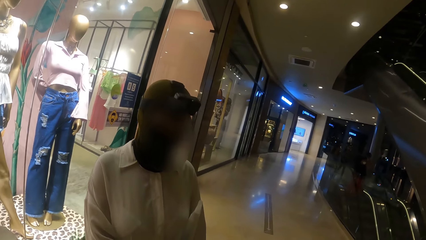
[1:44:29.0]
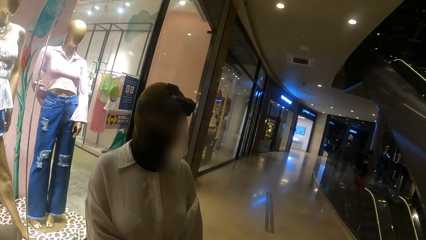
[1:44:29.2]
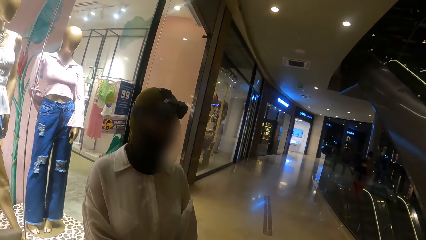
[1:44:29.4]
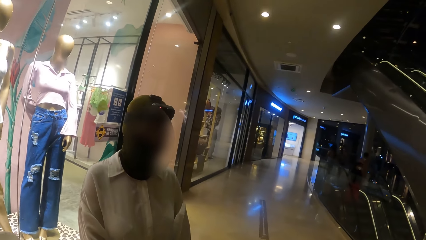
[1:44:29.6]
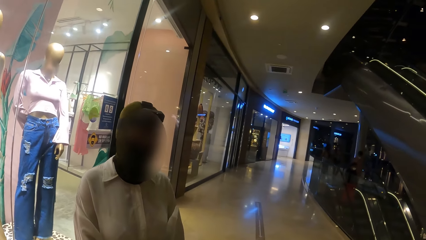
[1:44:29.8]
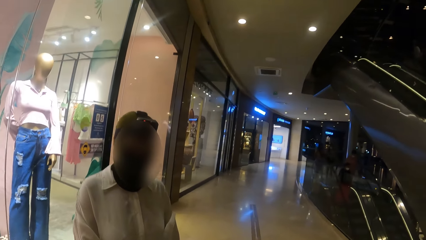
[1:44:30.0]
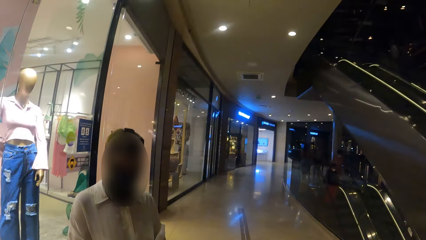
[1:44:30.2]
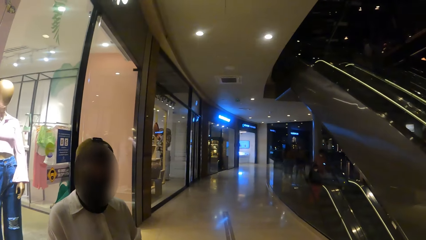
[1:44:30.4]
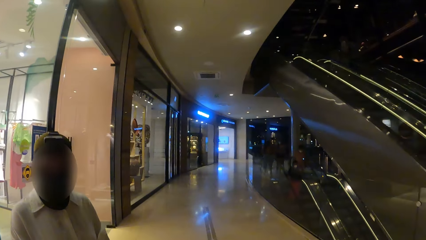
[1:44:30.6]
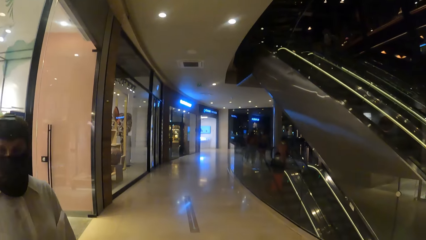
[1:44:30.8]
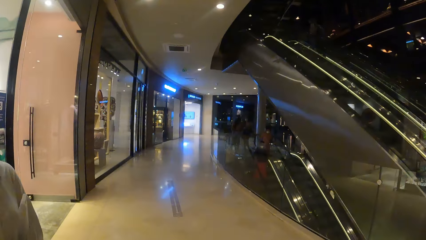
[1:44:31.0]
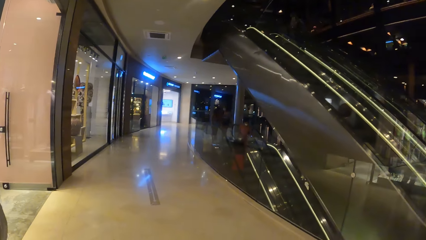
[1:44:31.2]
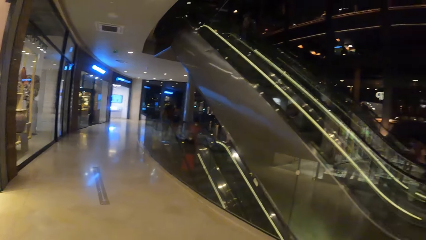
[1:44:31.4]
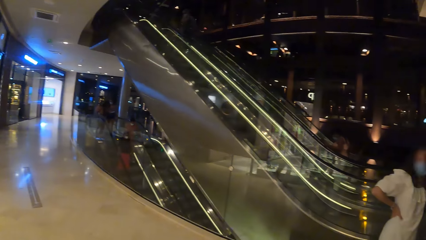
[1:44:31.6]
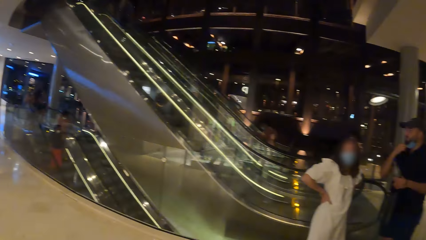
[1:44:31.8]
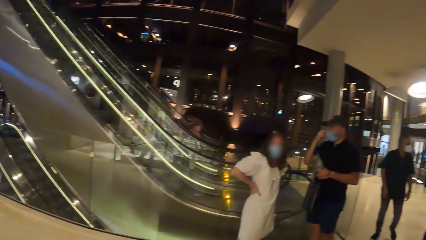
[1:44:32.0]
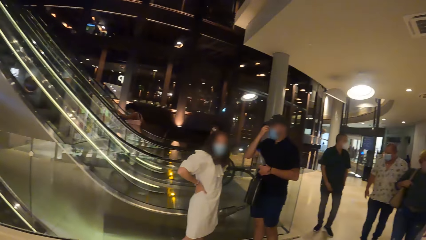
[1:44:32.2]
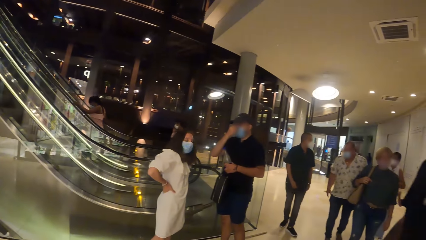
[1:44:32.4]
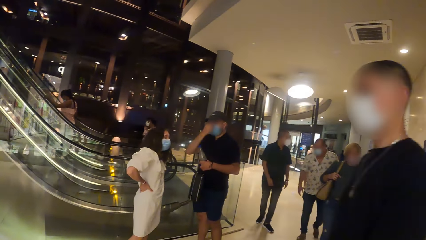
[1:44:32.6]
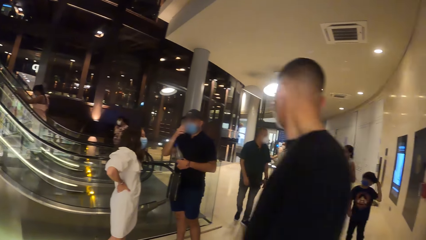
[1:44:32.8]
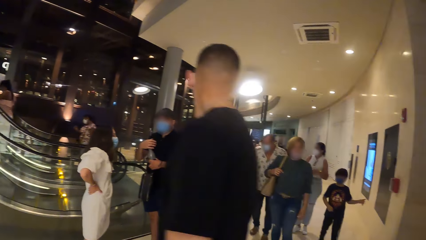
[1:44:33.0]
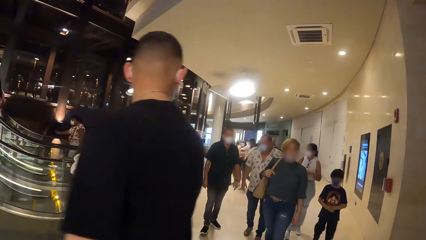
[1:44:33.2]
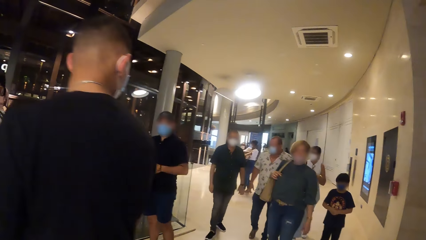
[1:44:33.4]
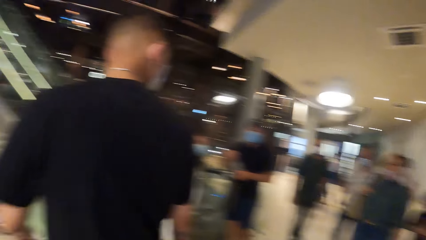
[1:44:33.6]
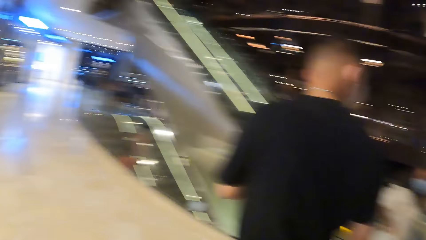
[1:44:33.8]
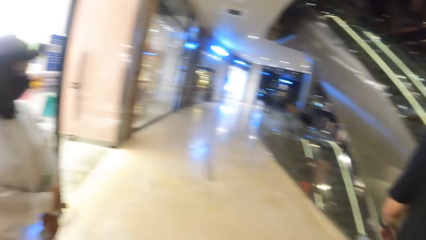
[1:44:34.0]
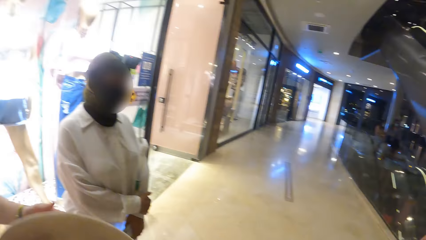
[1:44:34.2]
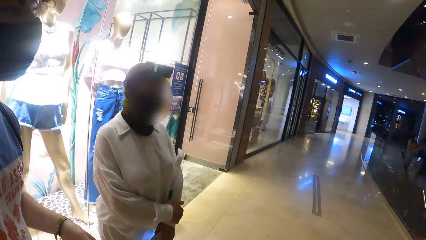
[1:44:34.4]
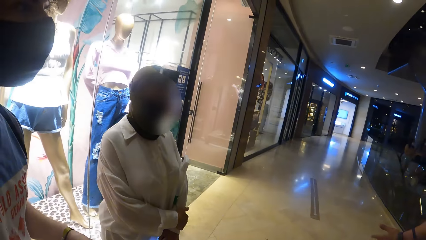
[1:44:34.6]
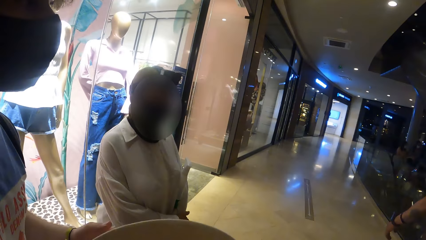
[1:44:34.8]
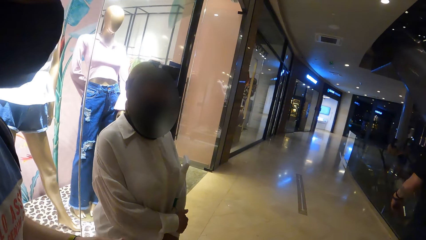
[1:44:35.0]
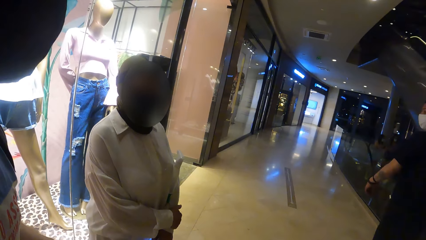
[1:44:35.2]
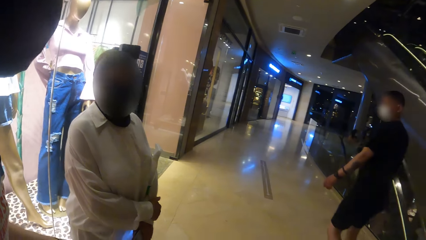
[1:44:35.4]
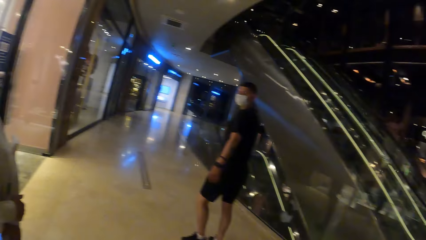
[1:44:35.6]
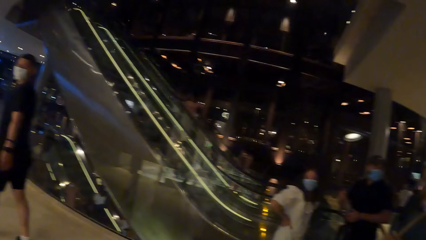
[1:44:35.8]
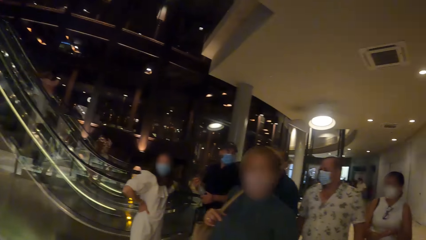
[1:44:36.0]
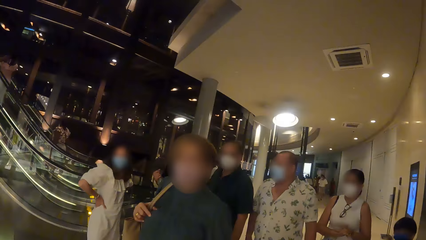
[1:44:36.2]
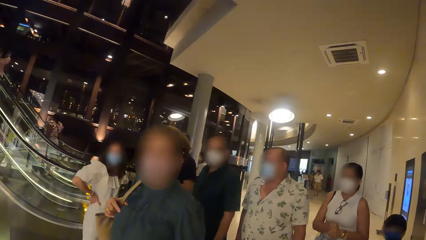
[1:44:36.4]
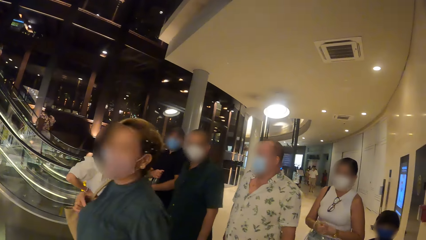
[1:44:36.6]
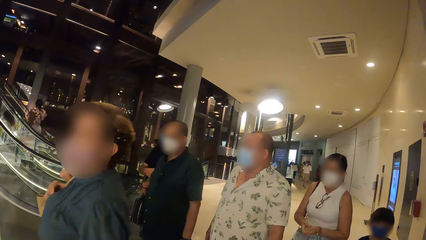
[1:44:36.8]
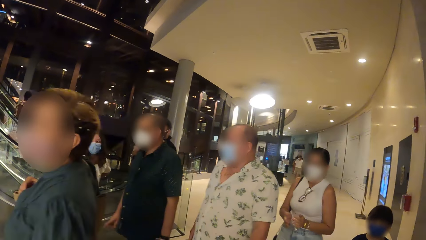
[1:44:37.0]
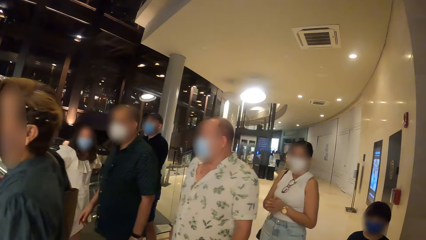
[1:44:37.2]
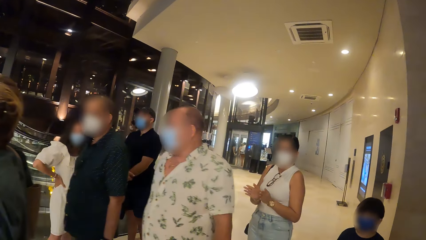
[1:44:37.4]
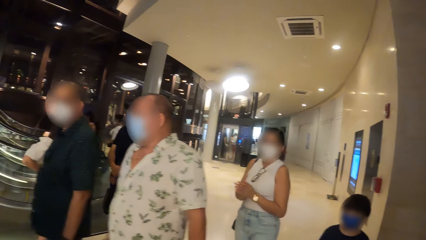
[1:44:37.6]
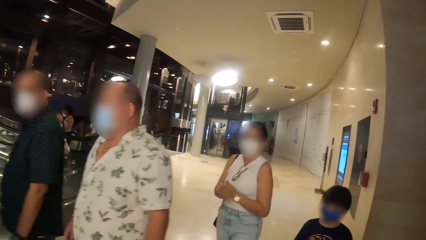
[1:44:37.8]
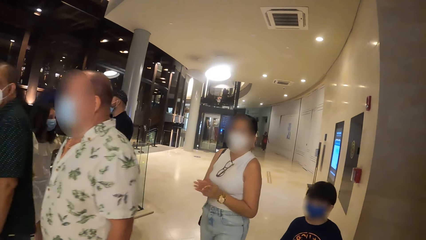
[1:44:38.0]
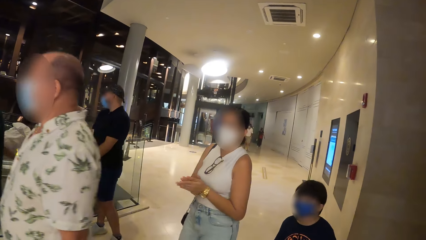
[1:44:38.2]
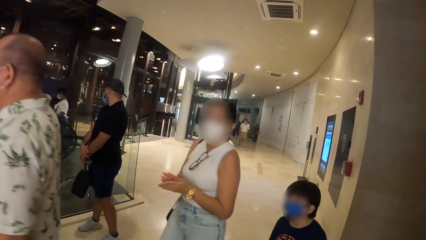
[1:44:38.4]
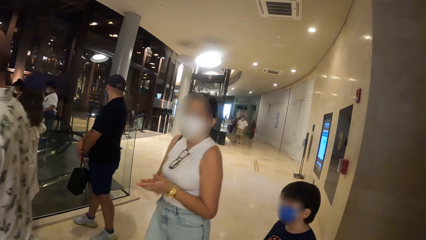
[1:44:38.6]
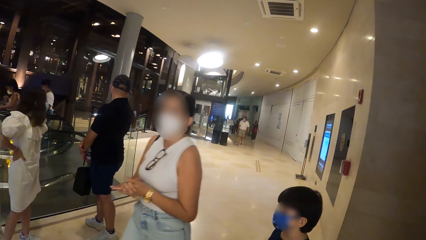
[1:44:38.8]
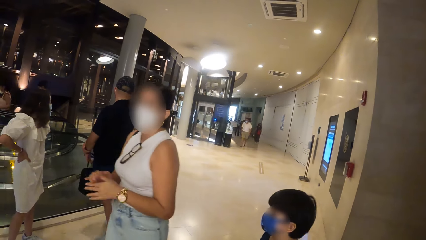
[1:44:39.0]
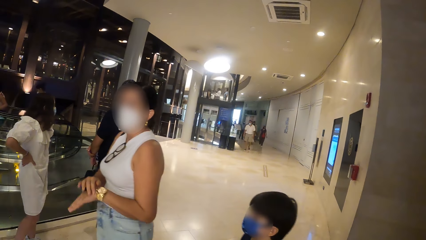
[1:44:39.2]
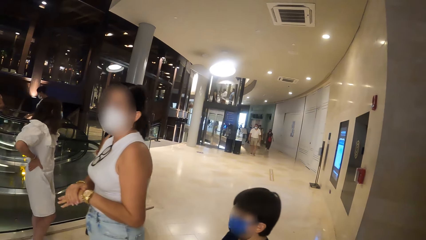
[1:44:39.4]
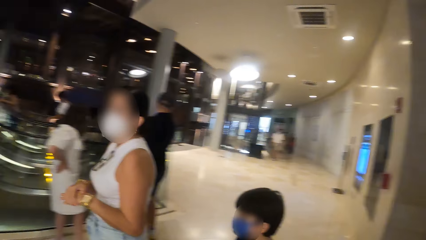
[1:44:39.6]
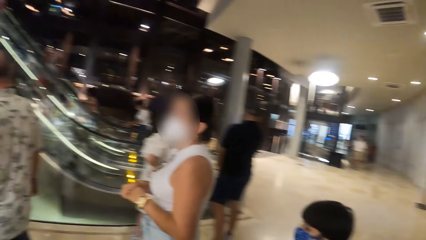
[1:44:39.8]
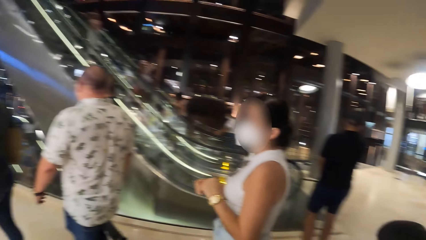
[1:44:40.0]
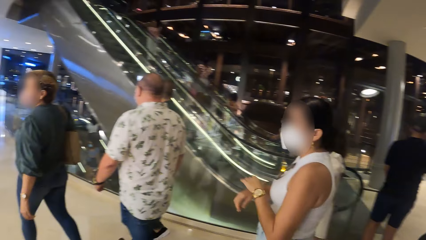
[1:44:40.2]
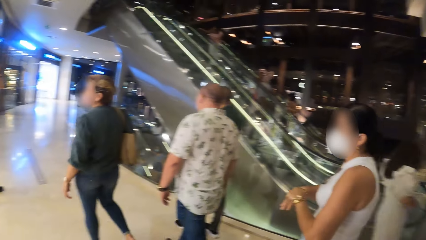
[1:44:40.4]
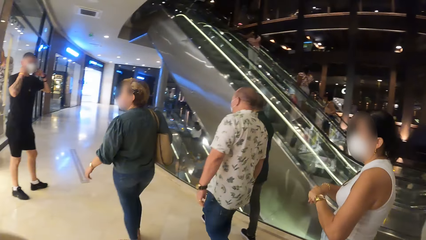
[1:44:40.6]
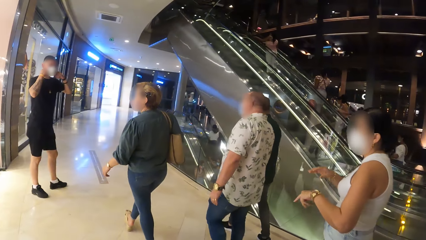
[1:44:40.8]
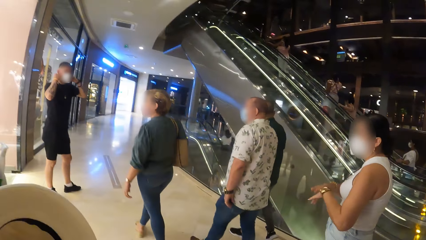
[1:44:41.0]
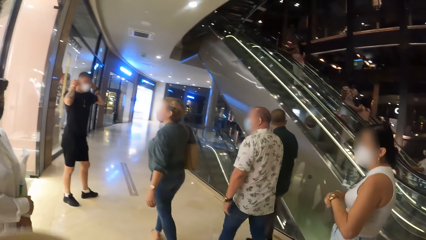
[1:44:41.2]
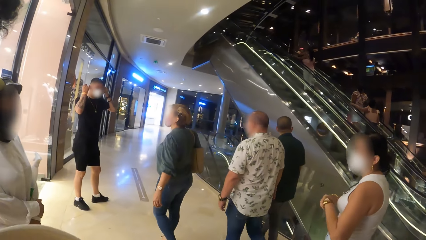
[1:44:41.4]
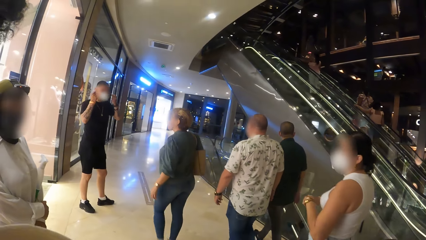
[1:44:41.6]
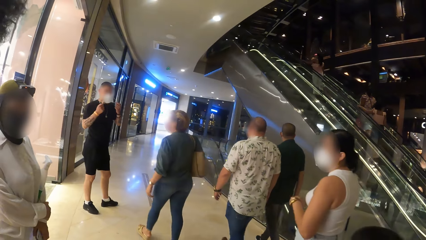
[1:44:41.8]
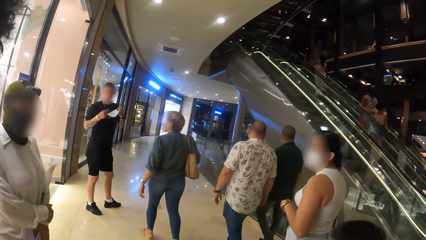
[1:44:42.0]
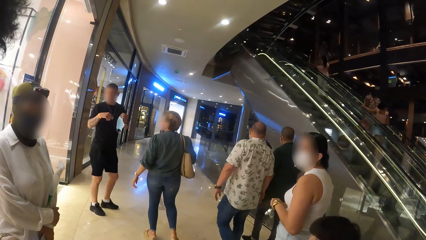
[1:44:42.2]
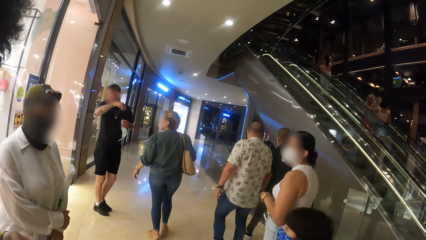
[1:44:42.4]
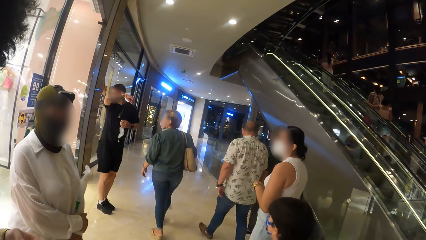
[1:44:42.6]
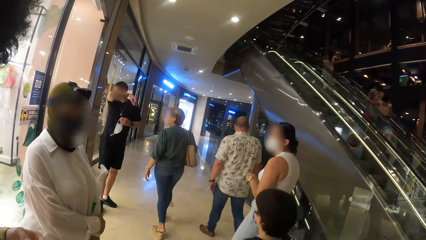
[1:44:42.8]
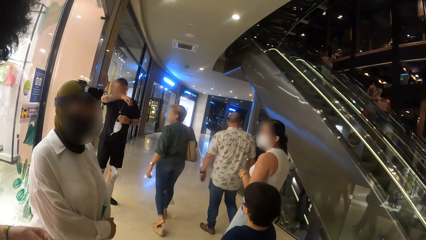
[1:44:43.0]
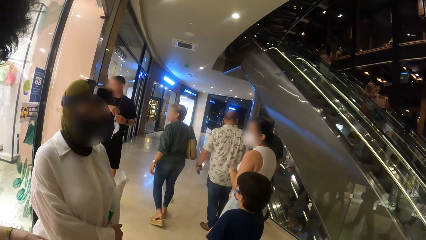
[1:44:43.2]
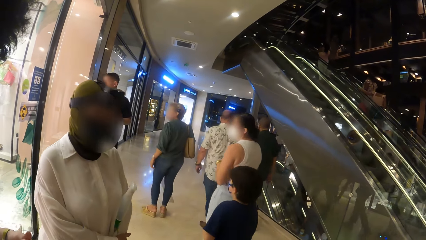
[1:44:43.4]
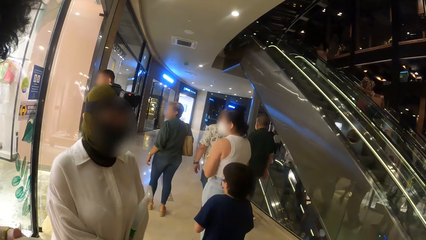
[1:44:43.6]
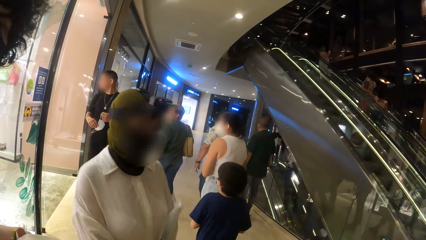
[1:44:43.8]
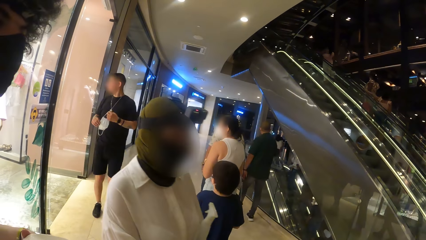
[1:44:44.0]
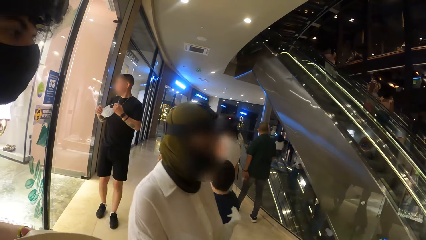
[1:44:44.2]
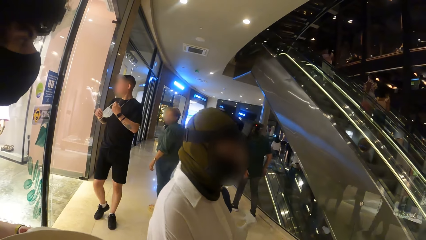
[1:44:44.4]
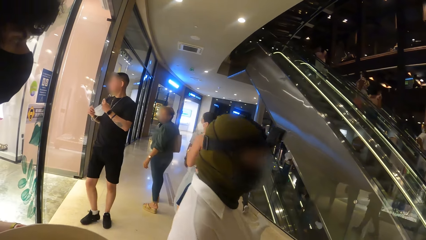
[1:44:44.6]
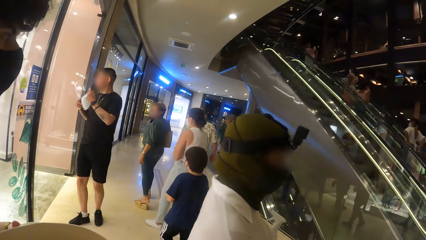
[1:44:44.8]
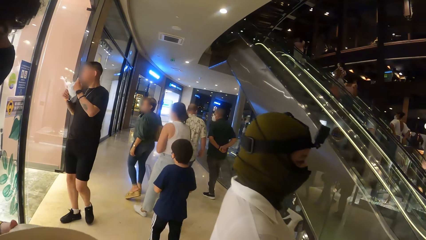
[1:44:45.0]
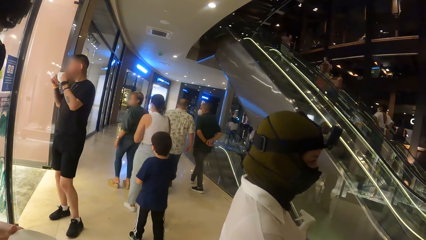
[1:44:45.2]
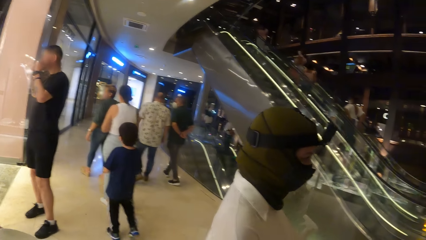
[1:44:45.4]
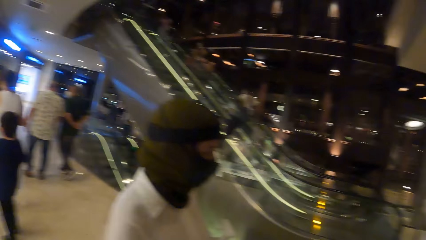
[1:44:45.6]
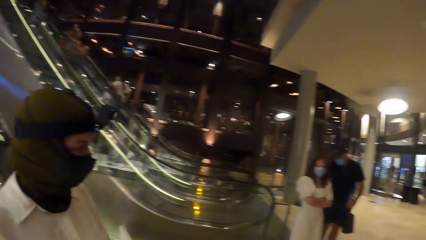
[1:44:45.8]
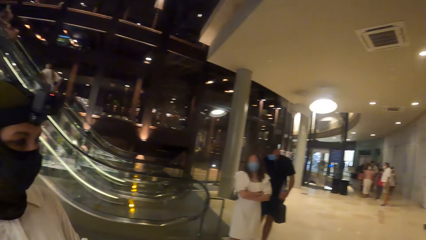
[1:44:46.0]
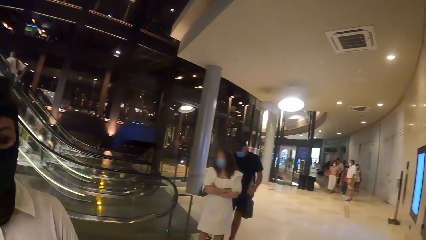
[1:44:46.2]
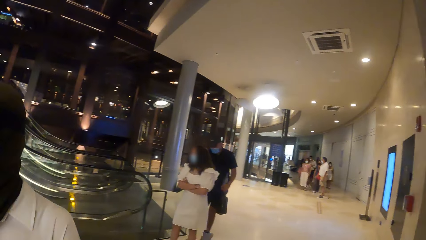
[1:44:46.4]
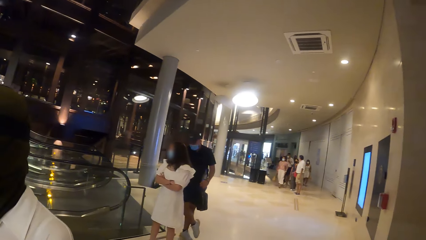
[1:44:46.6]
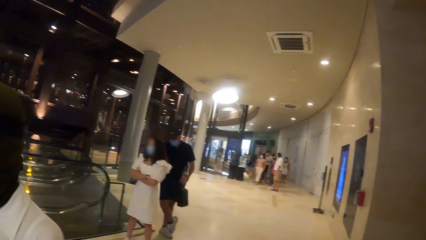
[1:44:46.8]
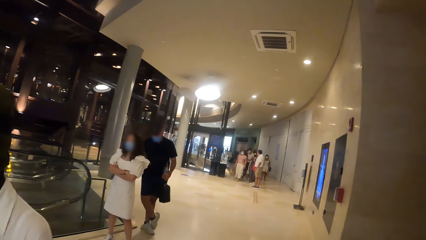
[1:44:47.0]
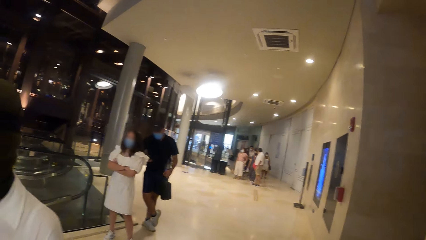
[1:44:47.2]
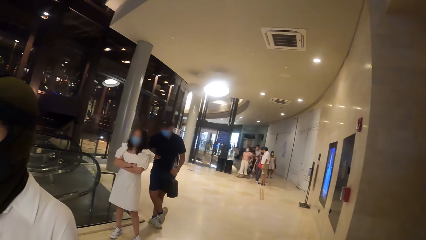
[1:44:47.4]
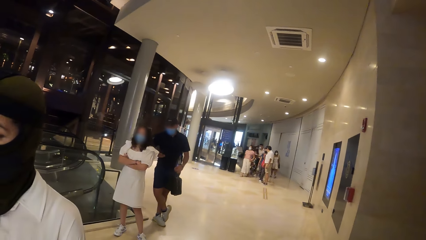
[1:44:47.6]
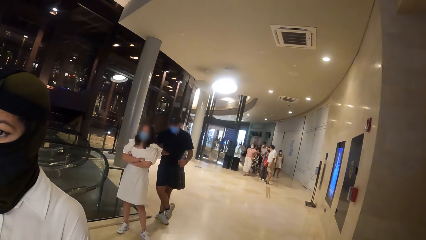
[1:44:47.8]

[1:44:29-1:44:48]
The camera wearer looks around the building. The man fiddles with a hat in both hands. The man walks around the building.
